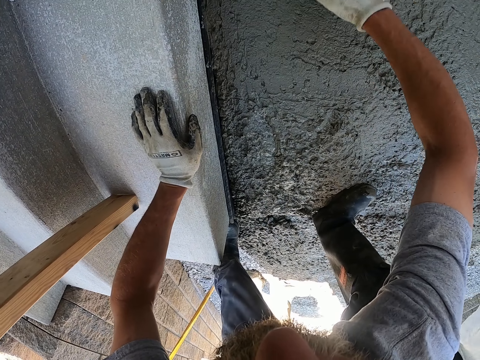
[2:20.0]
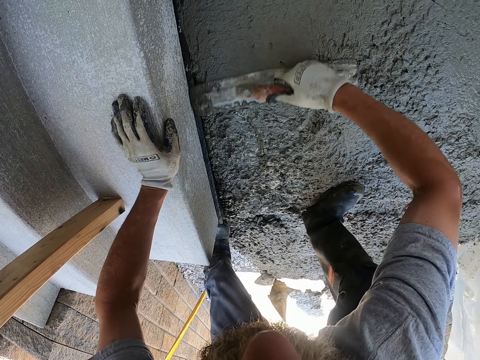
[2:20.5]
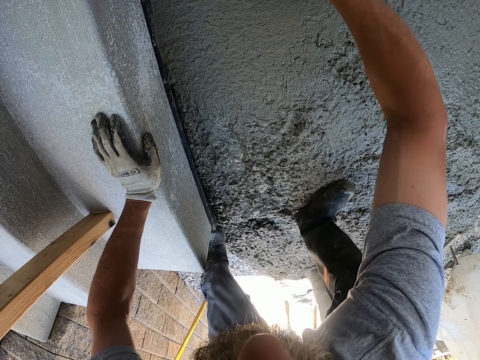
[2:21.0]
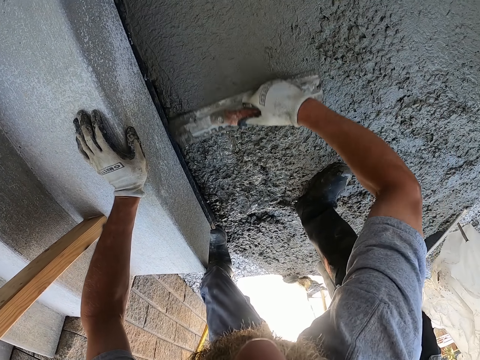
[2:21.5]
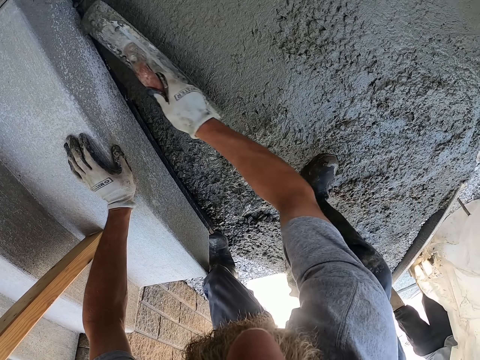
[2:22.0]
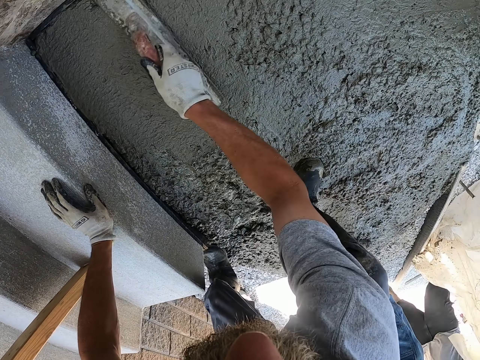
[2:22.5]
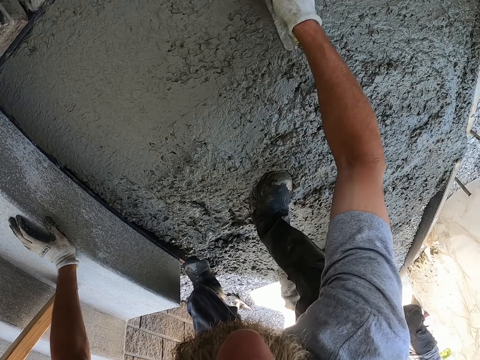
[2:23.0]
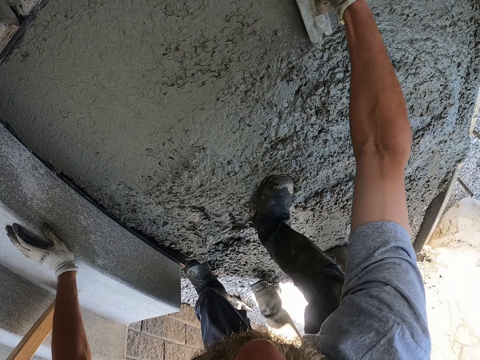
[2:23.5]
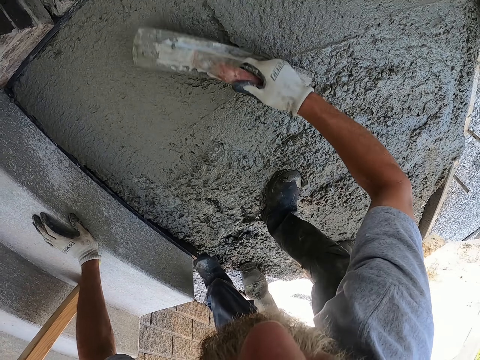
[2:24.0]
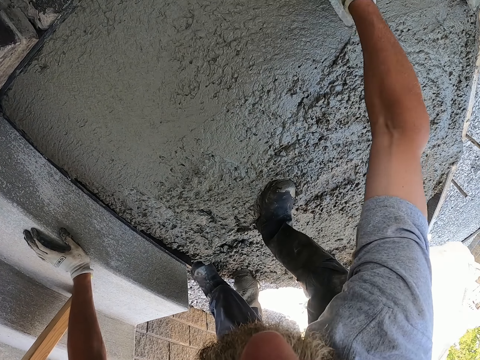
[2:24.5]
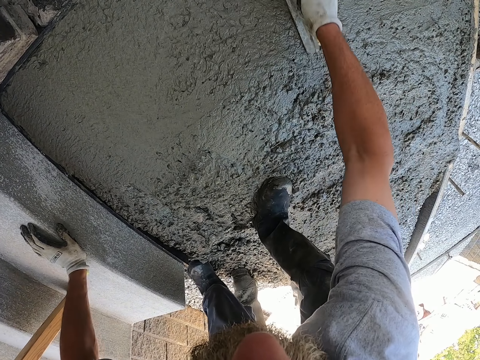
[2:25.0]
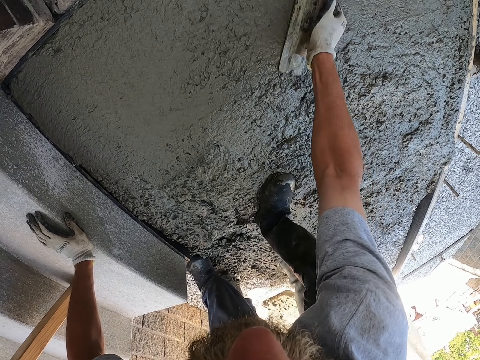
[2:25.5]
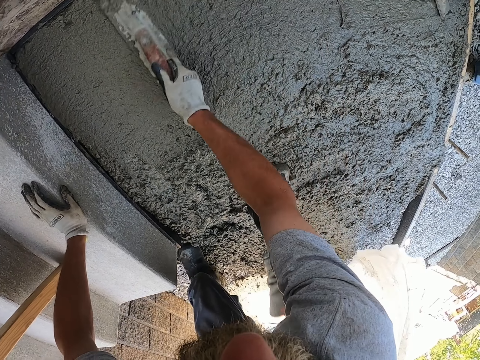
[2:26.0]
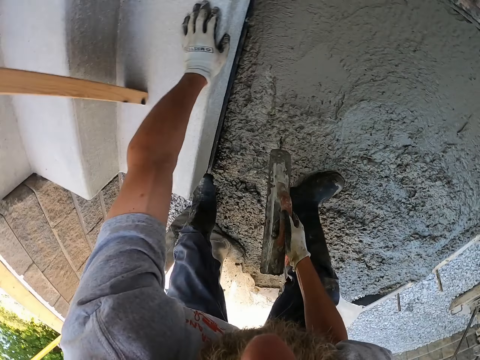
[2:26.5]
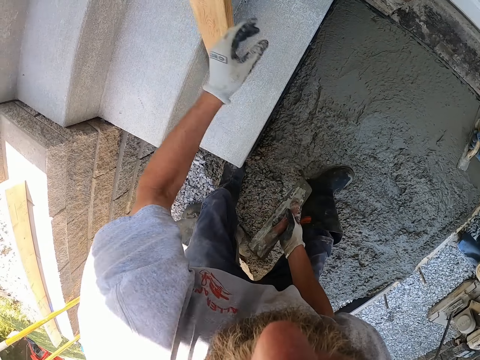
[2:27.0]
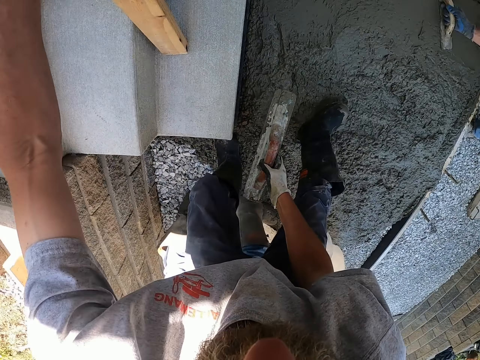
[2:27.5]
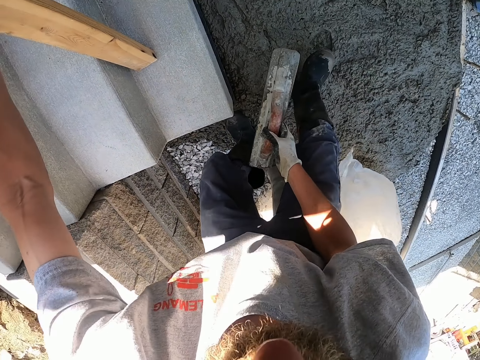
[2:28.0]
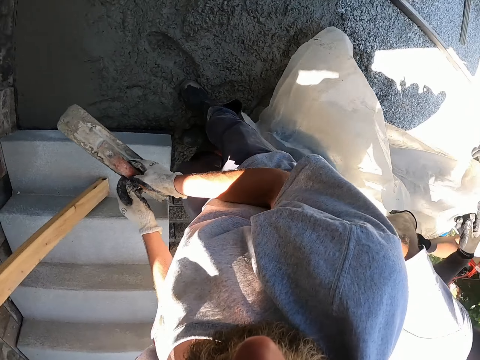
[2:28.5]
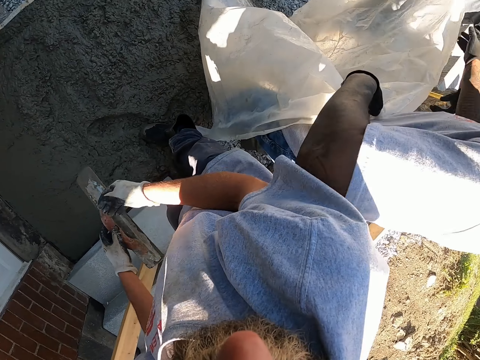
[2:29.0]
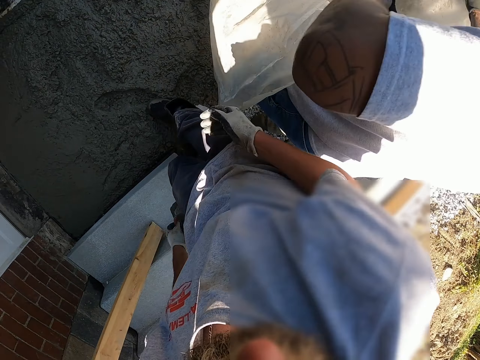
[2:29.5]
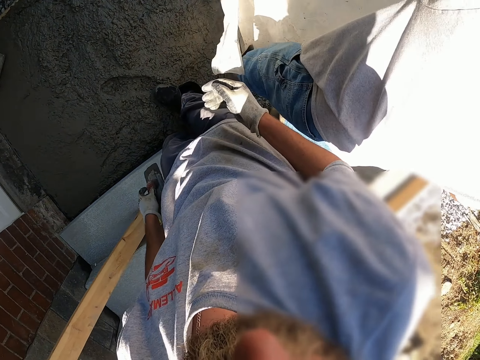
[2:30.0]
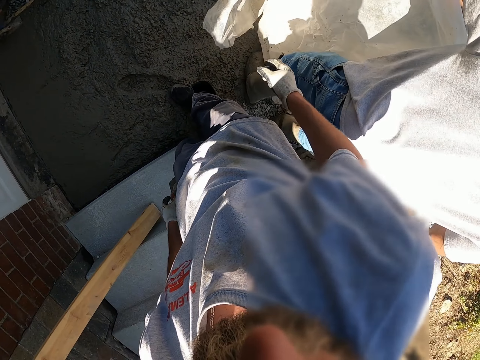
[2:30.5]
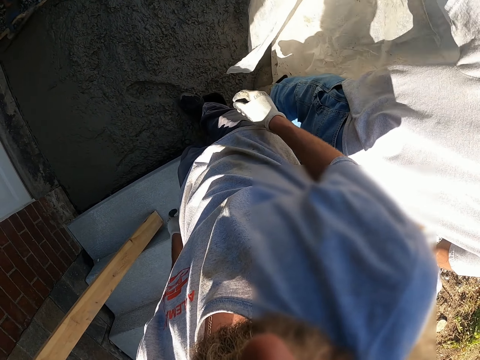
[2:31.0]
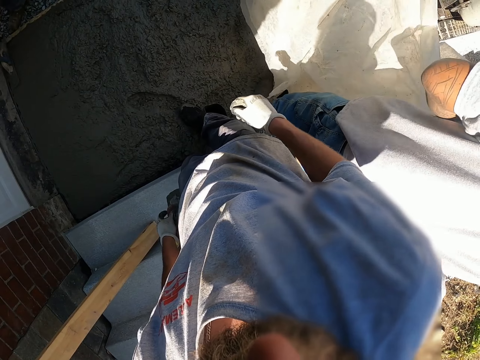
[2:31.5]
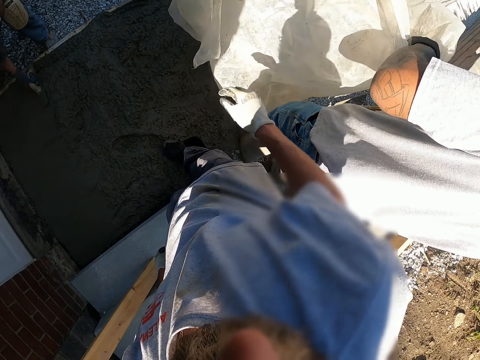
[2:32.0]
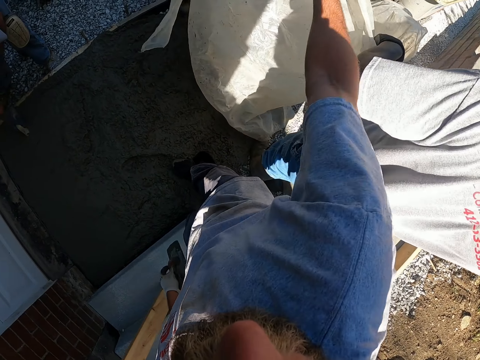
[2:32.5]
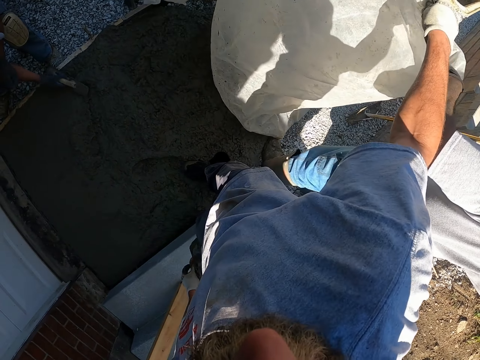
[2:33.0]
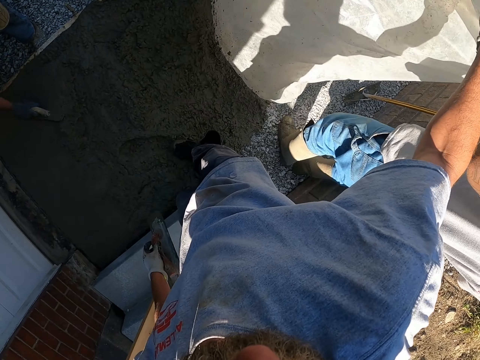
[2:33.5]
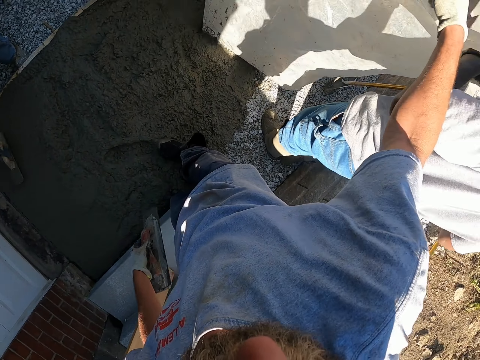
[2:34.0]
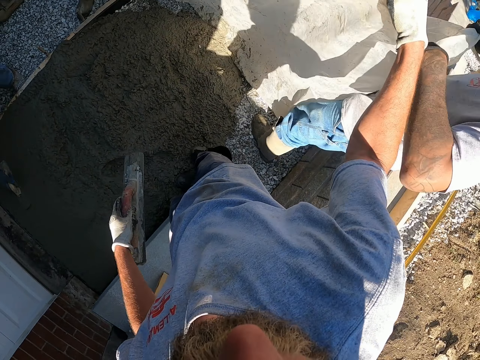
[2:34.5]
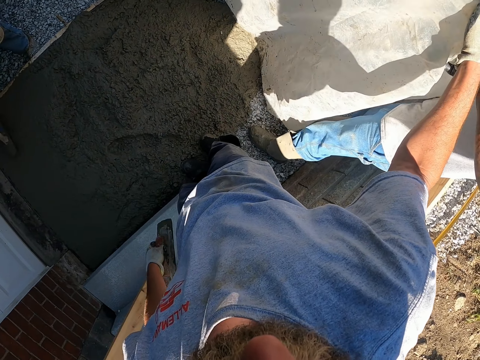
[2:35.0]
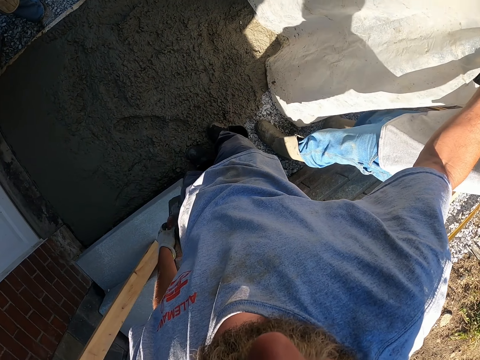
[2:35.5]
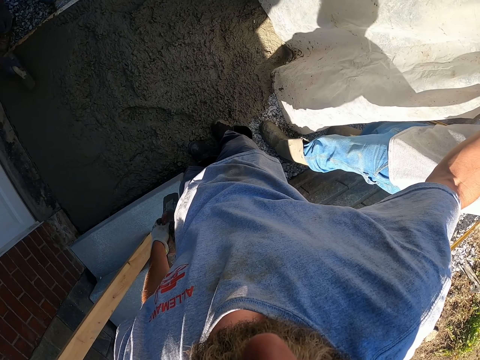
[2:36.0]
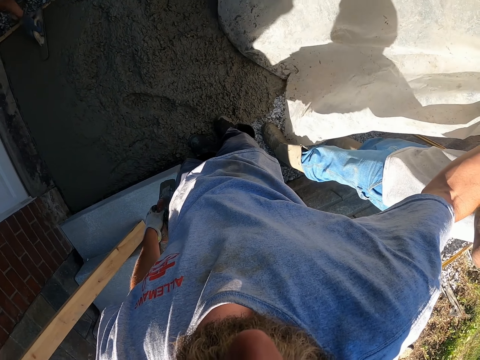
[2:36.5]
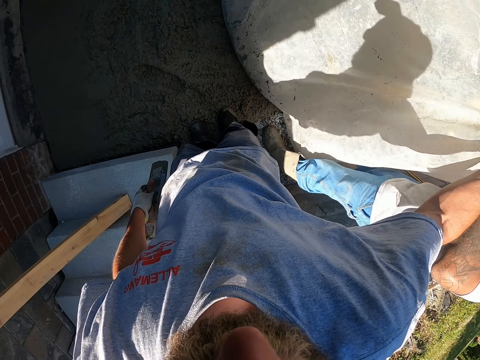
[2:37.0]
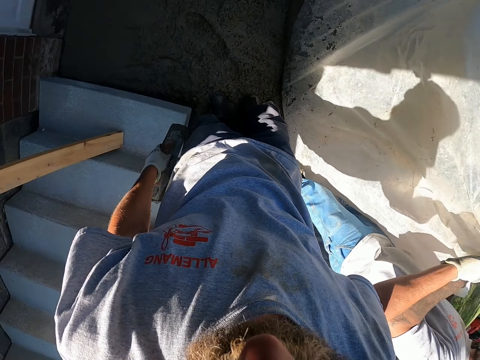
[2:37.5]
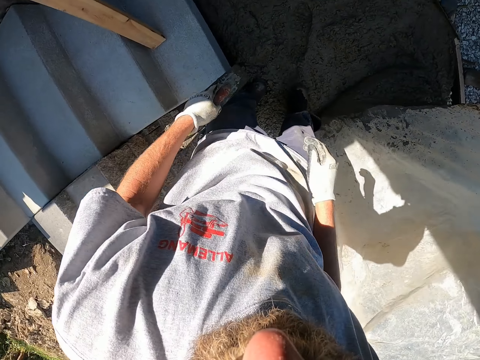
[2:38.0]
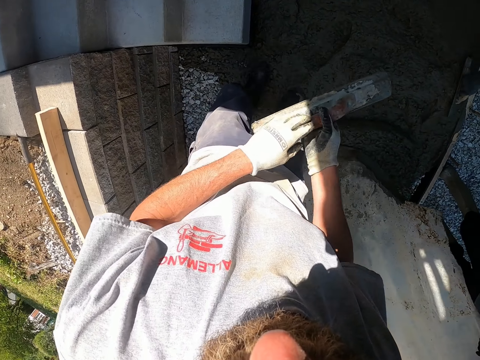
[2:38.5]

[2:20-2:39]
The camera wearer stands up. They hold up nylon paper.

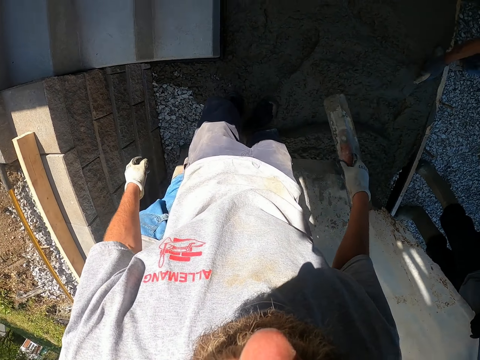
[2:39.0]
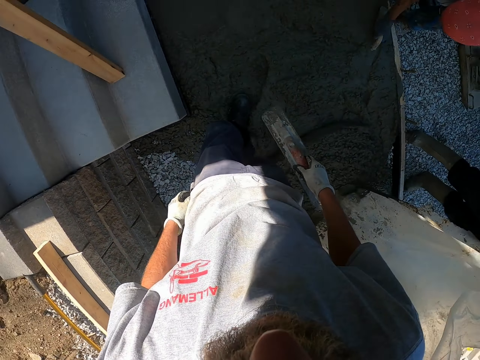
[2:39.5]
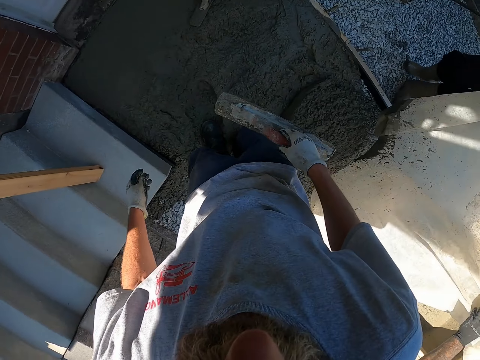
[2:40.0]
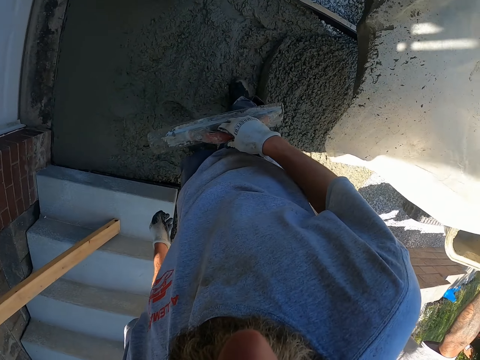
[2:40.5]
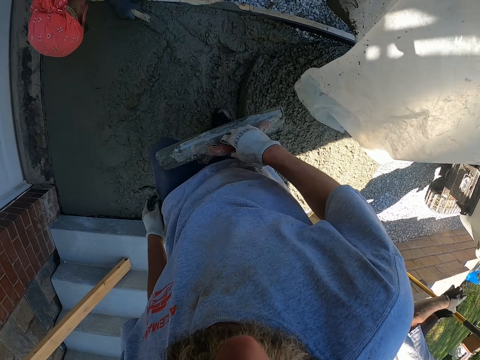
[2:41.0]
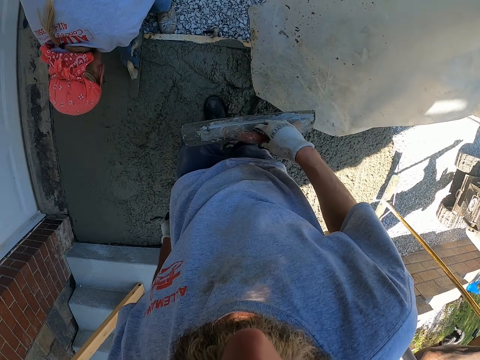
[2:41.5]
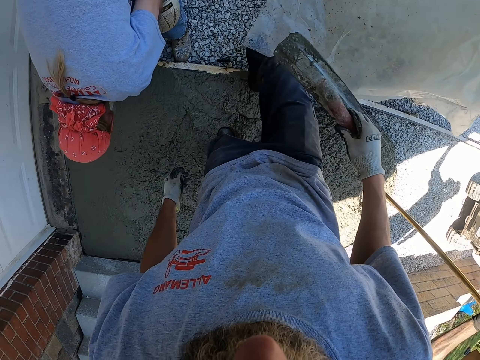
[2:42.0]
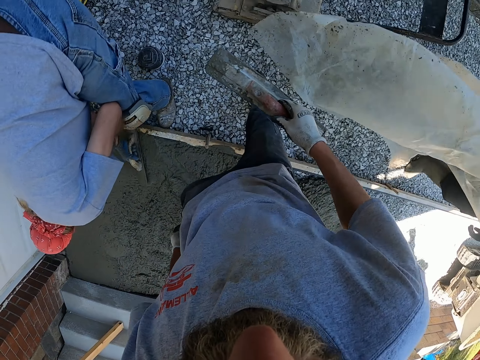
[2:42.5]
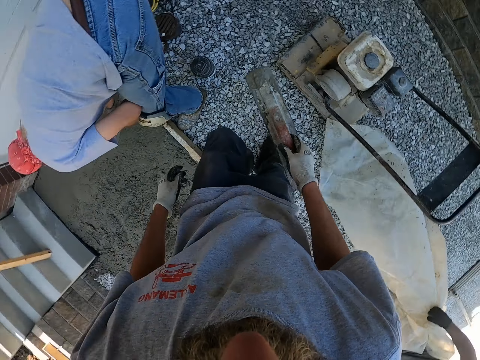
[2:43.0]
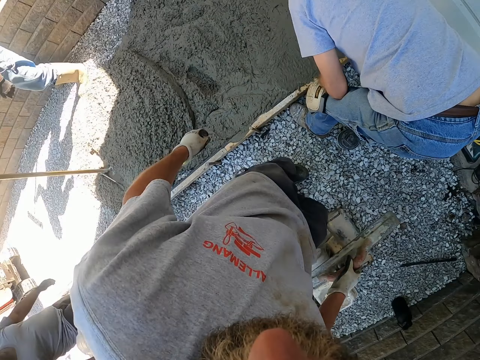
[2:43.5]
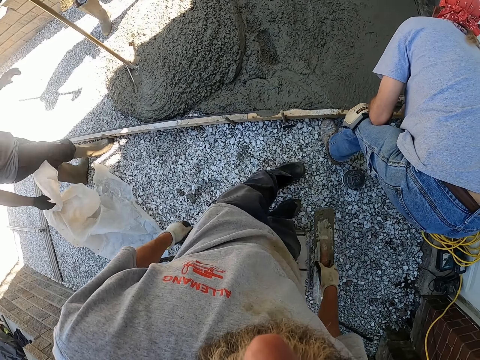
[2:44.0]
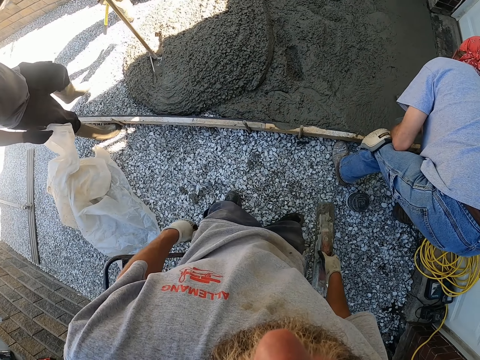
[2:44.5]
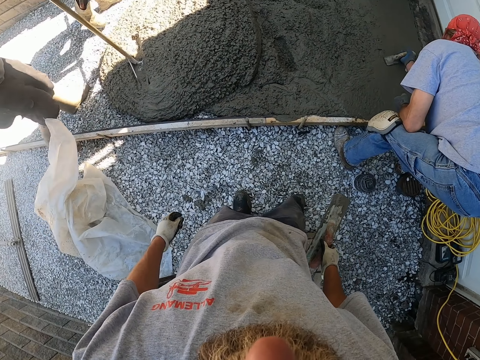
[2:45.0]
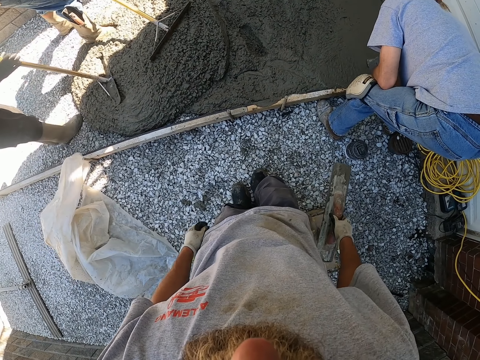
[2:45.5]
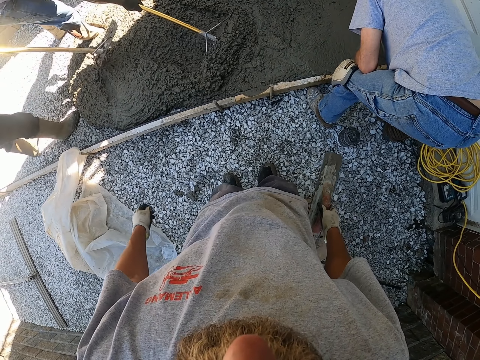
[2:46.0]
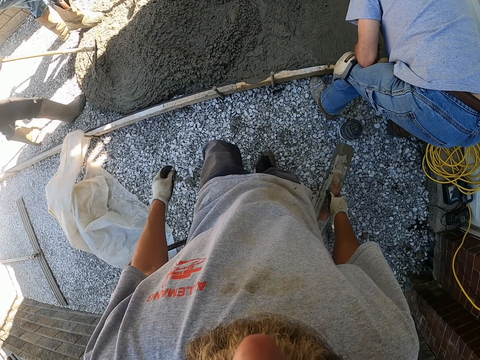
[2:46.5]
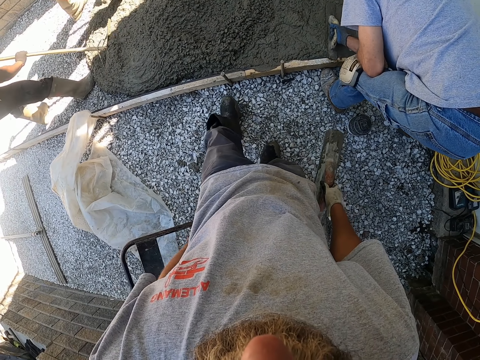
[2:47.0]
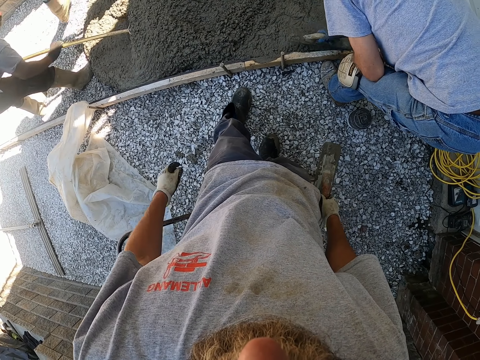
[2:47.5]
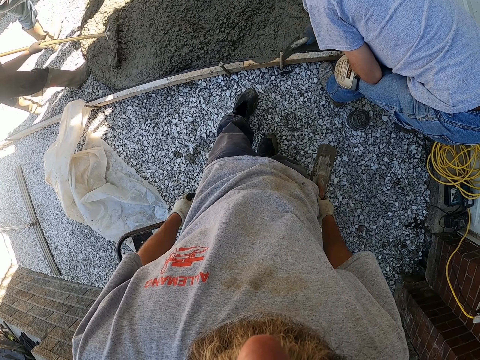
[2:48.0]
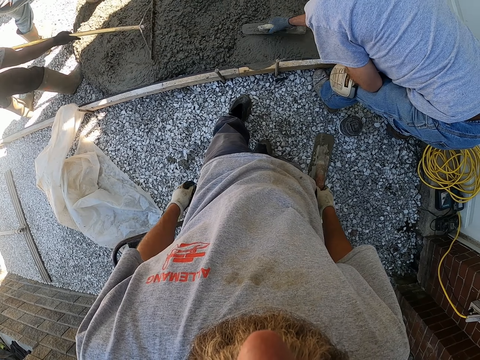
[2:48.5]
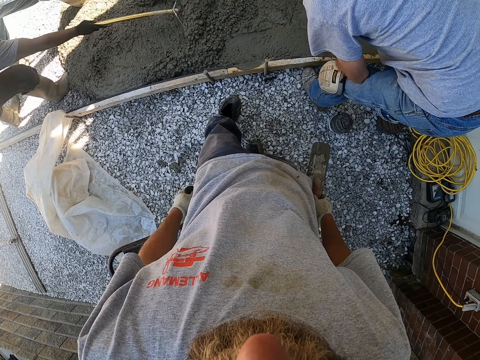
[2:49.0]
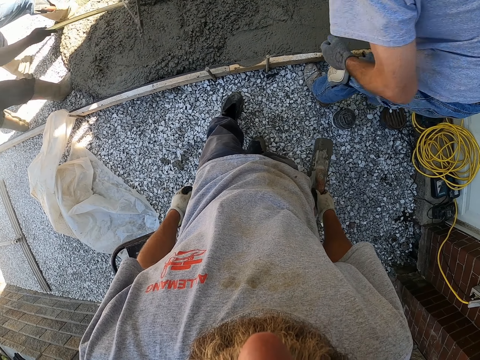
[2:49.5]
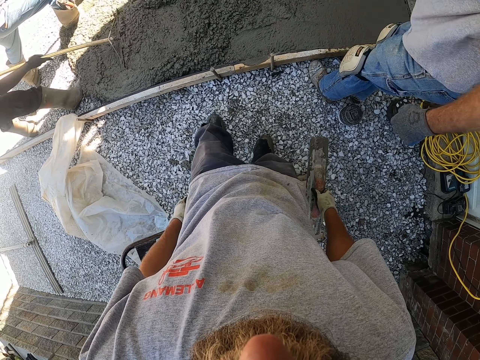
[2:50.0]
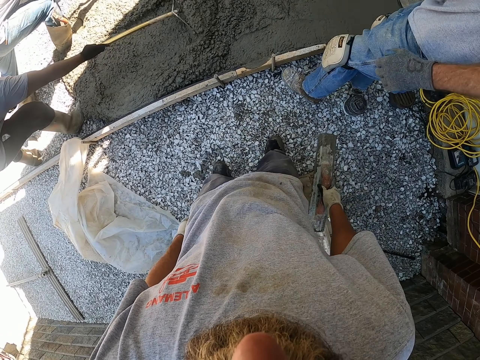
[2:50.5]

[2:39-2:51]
The camera wearer walks out of the concrete. Three other people level the concrete.
